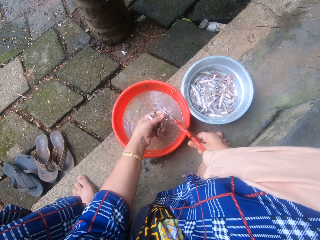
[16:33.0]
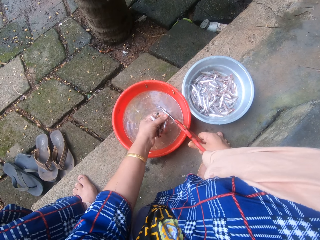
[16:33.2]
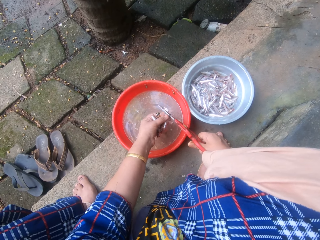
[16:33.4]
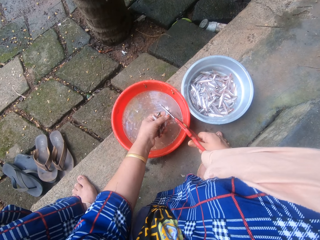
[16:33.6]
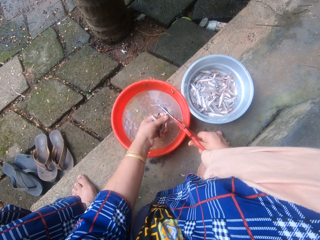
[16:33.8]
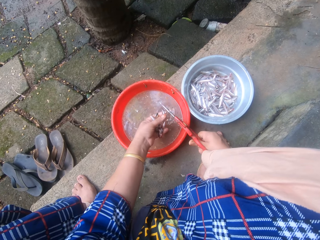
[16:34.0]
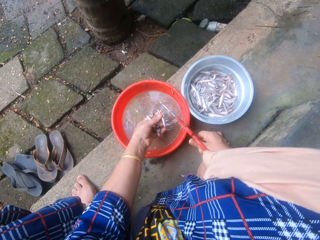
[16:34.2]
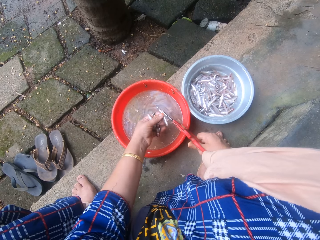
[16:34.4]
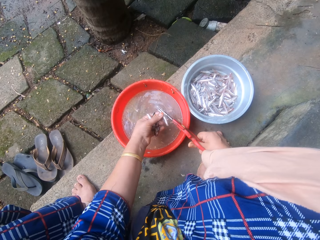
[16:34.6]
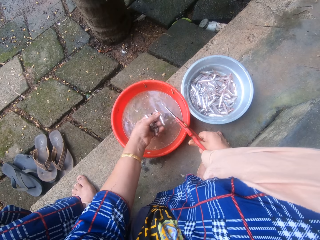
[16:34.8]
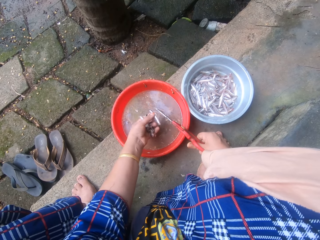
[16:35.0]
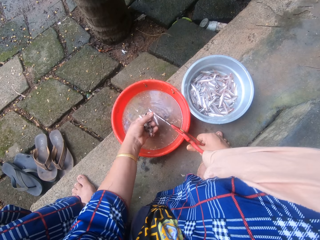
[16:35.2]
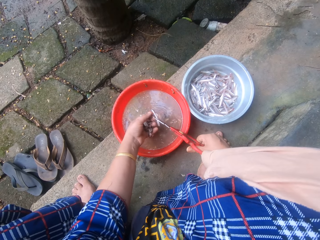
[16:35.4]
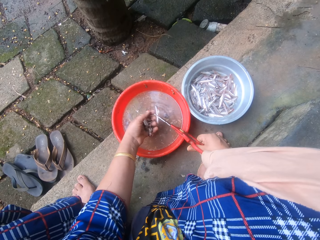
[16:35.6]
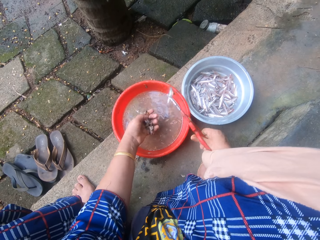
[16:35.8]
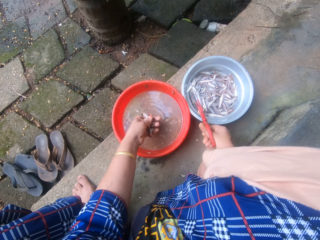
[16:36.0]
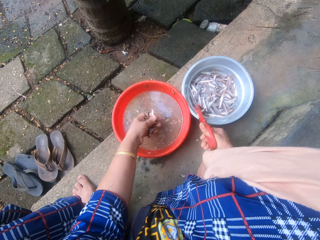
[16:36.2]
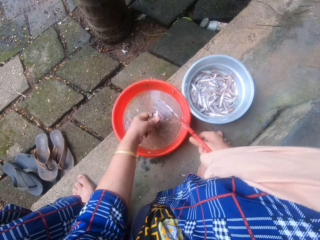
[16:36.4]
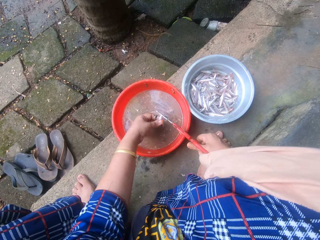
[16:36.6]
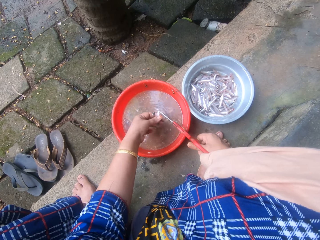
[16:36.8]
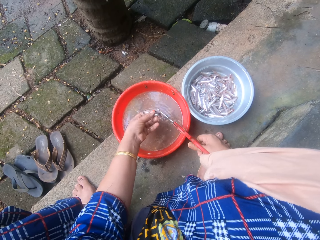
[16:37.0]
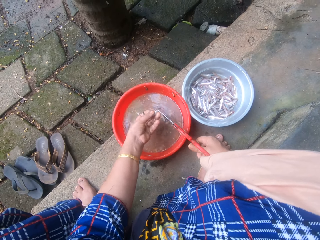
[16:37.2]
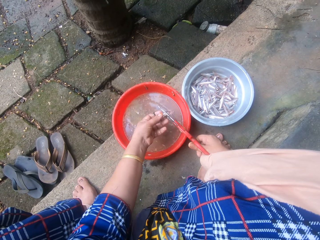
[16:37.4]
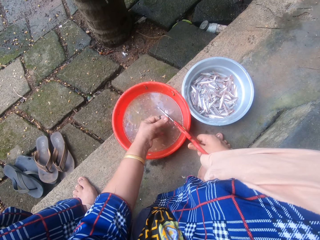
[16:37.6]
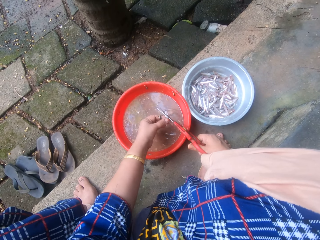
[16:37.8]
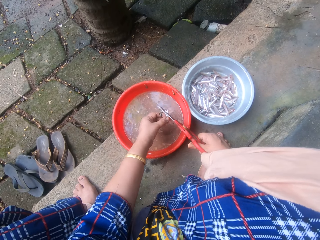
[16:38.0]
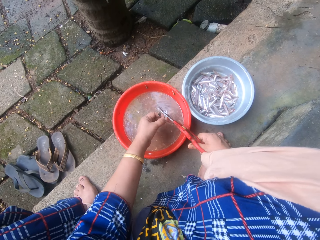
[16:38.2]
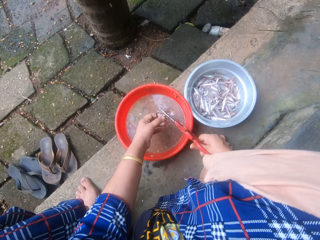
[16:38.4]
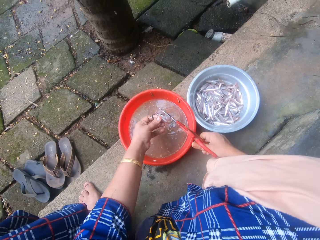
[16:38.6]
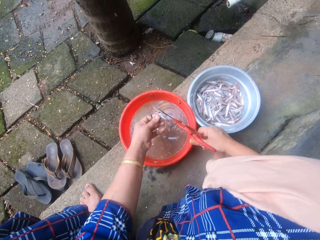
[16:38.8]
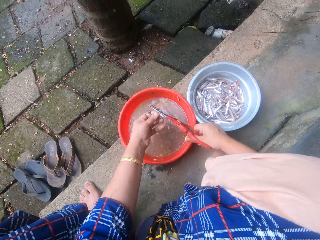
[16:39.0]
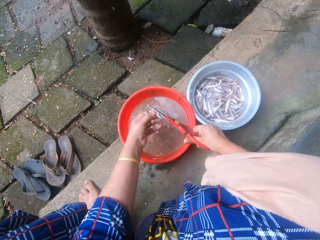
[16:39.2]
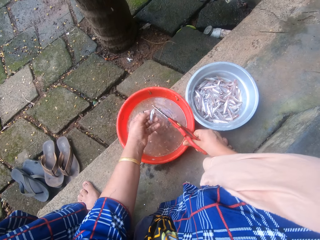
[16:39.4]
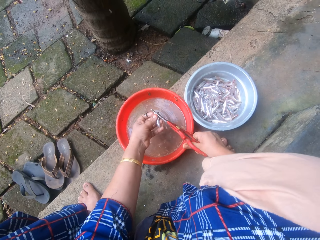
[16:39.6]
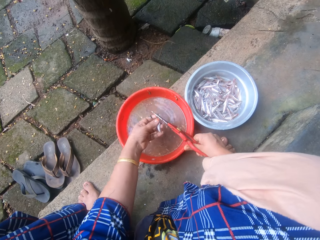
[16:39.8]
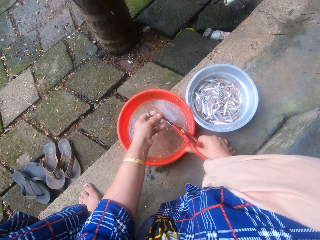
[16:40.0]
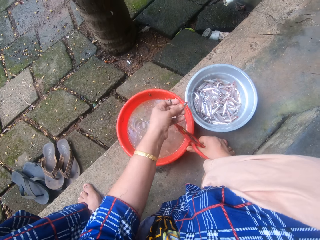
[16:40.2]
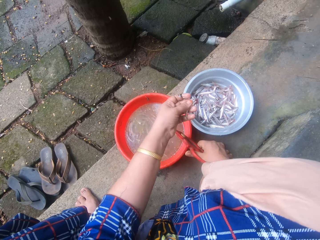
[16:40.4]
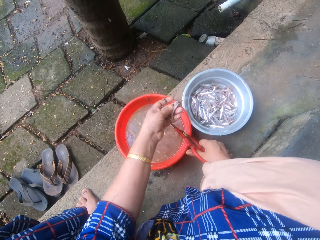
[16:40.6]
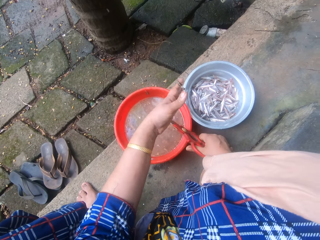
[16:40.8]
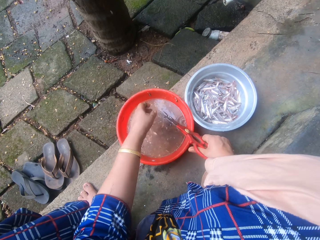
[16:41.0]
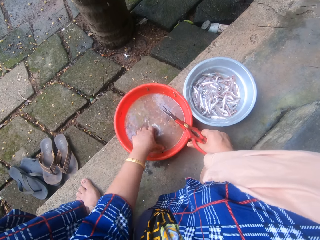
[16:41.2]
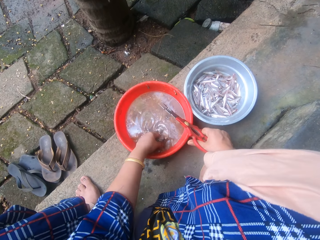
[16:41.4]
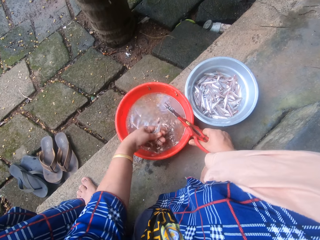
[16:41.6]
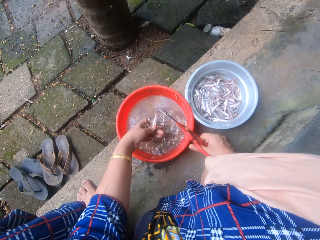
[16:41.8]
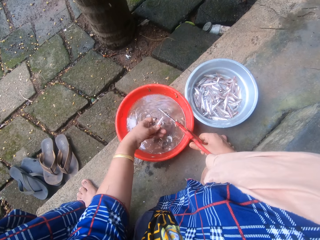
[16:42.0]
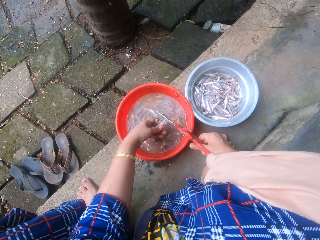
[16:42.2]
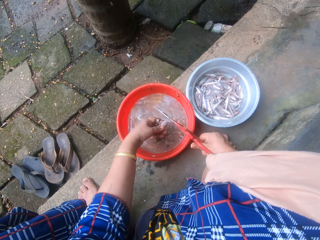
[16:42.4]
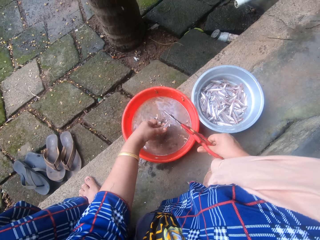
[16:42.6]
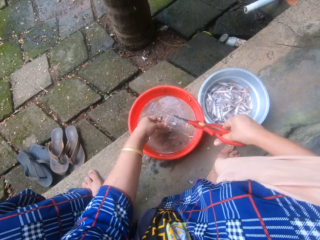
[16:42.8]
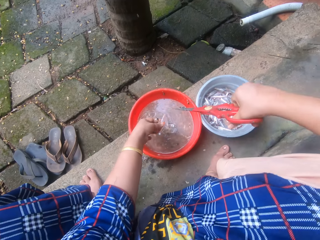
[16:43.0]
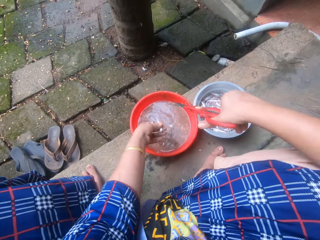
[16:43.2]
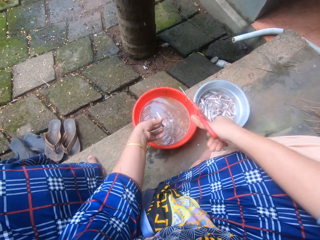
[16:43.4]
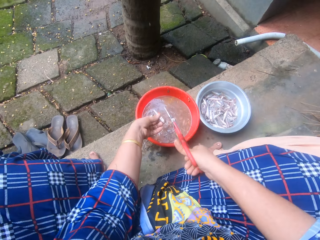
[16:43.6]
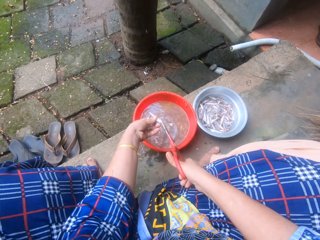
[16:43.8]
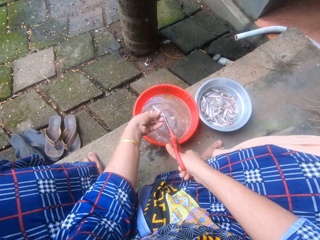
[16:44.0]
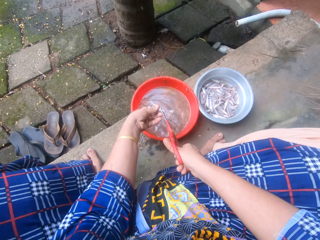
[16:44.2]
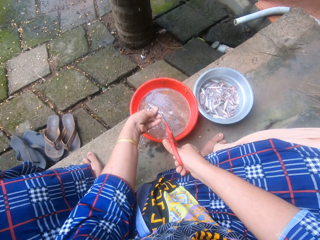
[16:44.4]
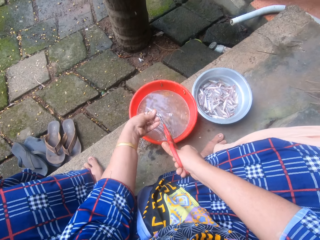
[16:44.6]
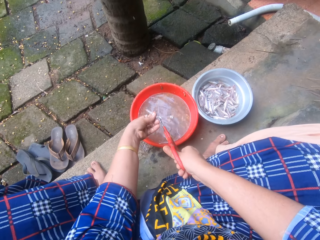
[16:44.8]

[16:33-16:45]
The camera wearer cuts the fish using the scissors. They pick the fish with the scissors. They drop the fish into the aluminum bowl. They pour the rest of the fish back into the red bowl. They trim another fish in his left hand with the scissors. They toss the fish into the aluminum bowl. They pick another fish from the red bowl with her left hand. They trim the fish with the scissors.

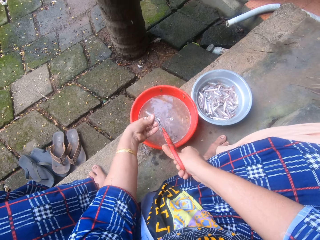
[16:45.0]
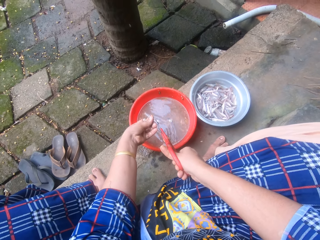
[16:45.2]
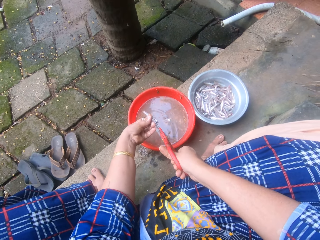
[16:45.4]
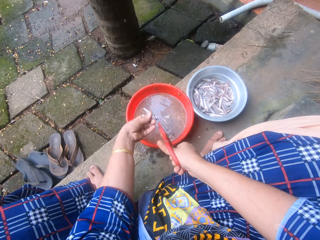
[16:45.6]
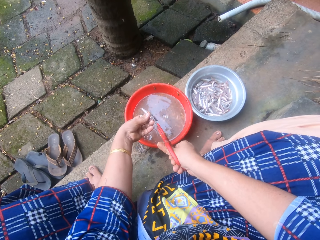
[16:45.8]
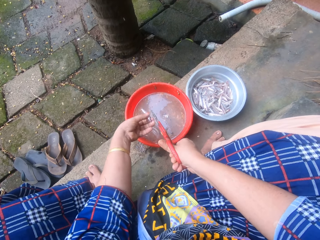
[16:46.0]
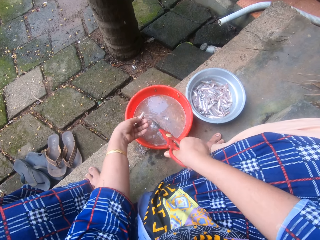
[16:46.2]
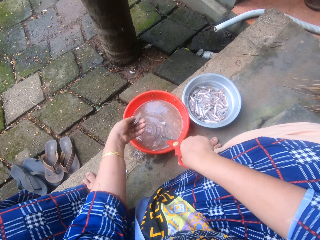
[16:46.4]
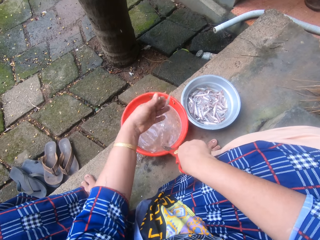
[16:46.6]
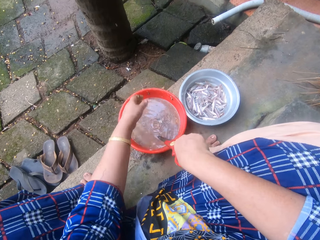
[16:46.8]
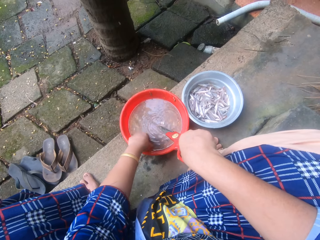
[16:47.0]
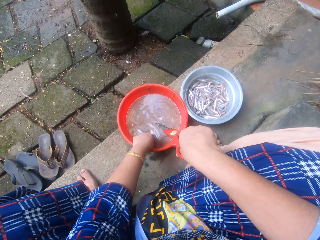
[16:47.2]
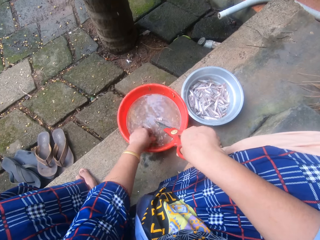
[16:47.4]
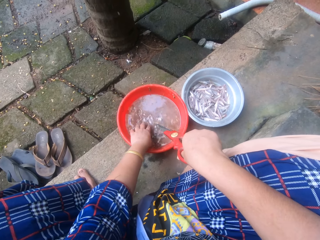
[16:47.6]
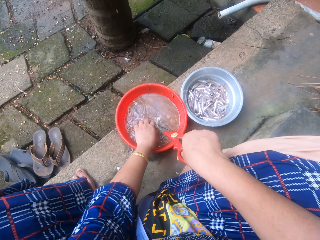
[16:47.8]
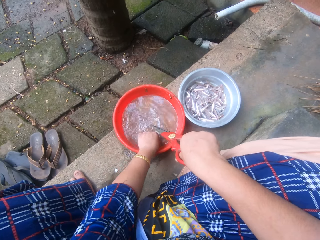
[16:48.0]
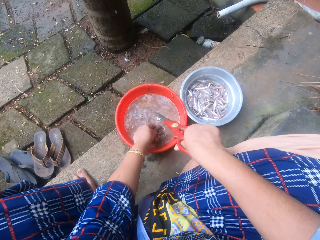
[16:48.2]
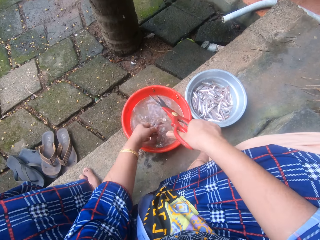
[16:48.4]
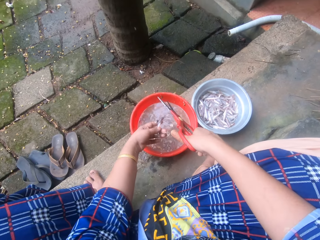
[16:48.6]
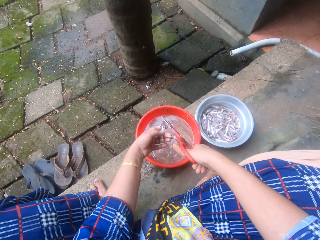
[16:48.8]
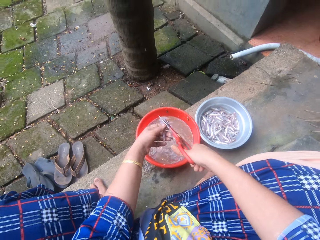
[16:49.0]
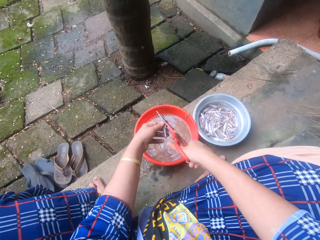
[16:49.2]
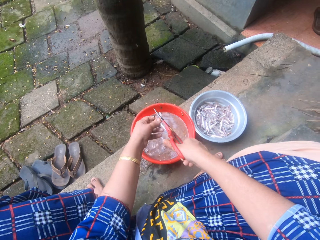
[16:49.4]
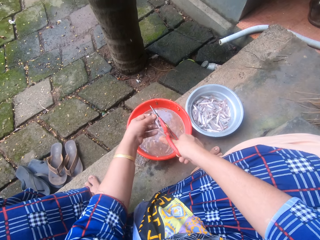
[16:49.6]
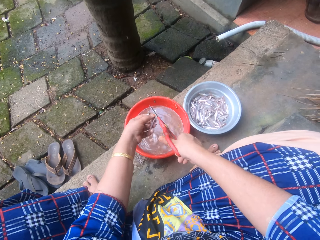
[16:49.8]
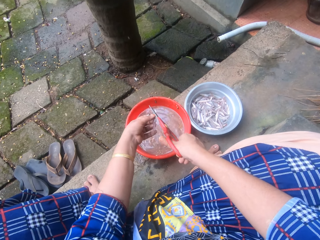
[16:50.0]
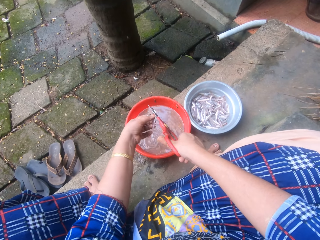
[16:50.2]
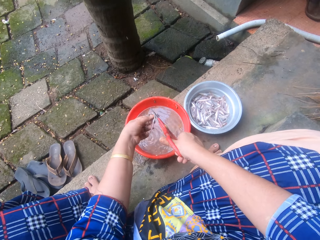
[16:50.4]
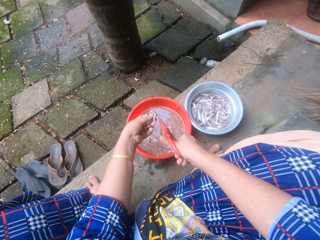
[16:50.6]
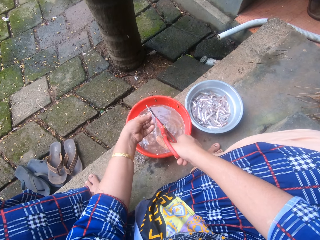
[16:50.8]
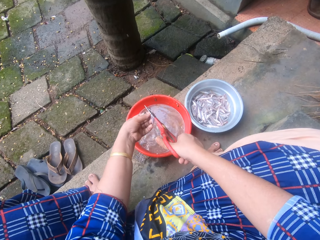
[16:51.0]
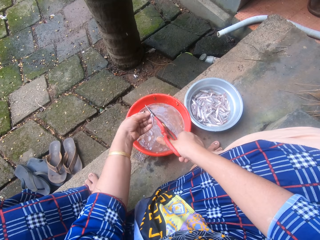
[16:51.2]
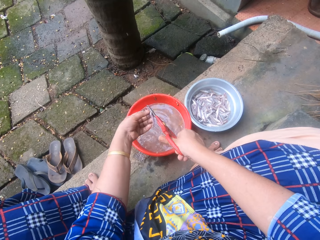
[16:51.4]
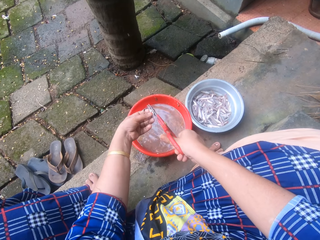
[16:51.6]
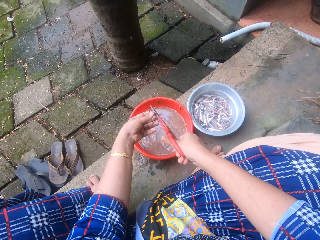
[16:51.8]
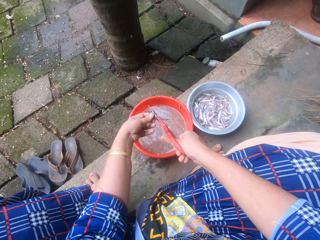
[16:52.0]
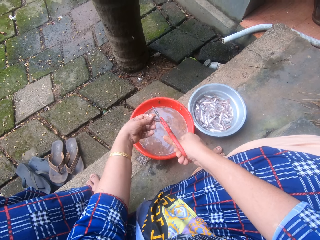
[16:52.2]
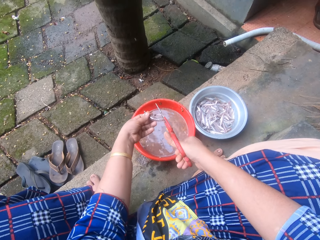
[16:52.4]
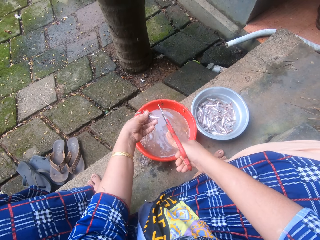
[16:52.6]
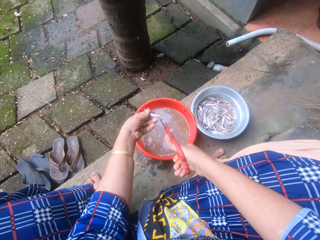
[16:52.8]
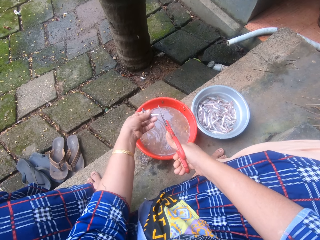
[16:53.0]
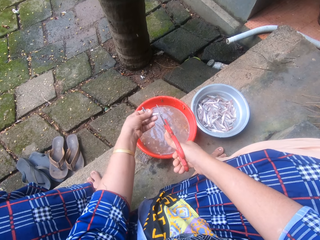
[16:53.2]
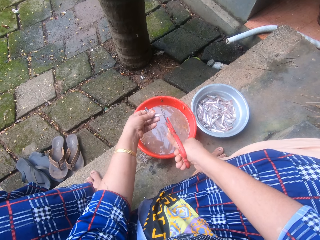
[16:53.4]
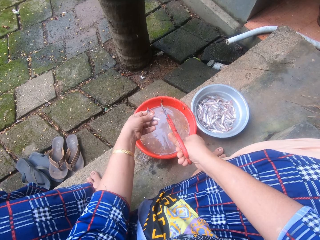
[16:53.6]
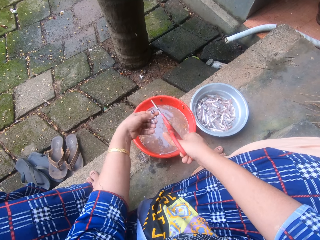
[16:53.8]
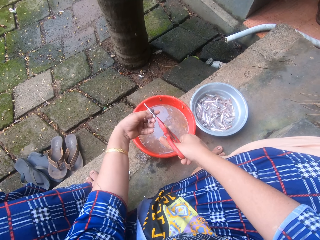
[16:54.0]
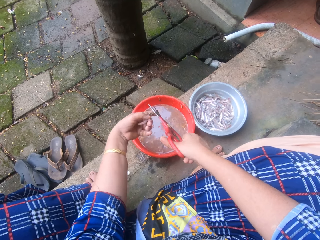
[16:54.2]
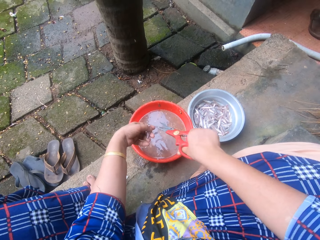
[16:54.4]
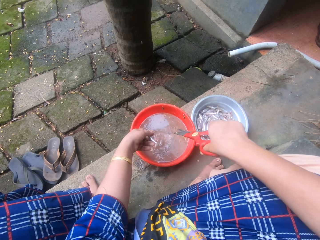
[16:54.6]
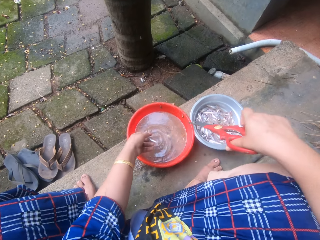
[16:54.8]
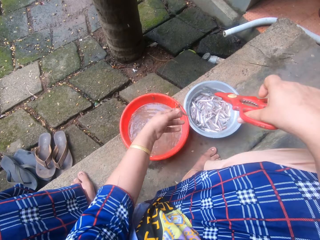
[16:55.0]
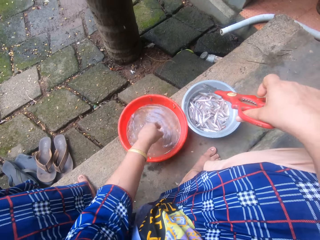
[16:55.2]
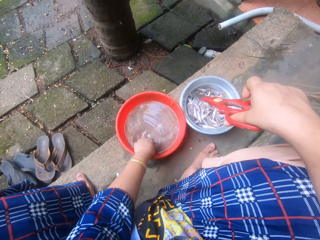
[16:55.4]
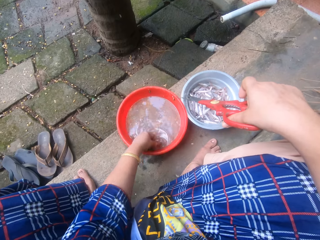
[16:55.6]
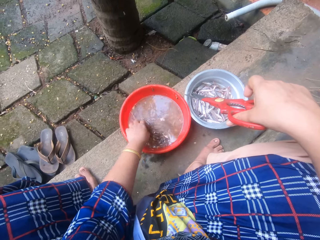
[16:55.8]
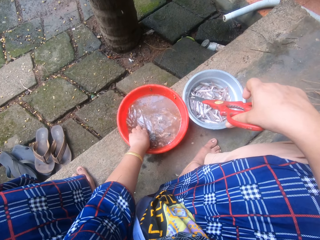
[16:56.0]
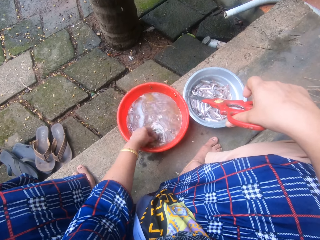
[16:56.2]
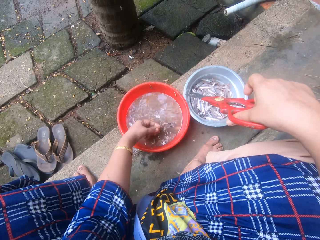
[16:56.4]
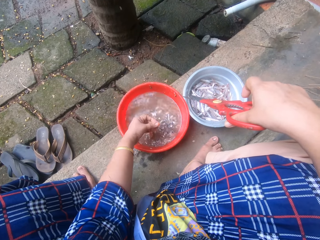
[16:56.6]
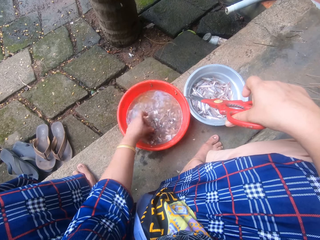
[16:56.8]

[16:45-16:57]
The camera wearer tosses the fish into the aluminum bowl. She picks another fish from the red bowl with her left hand. She trims the fish with the scissors. She cuts the fish using the scissors repeatedly. She tosses the fish into the aluminum bowl. She dips her hand in the water.
